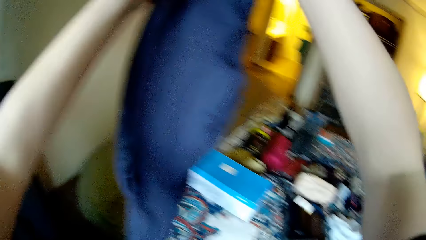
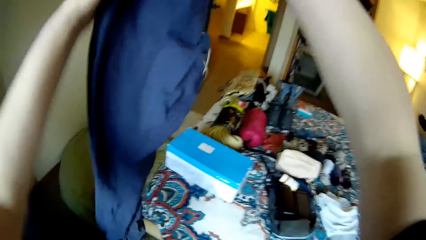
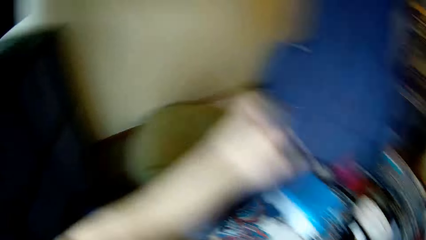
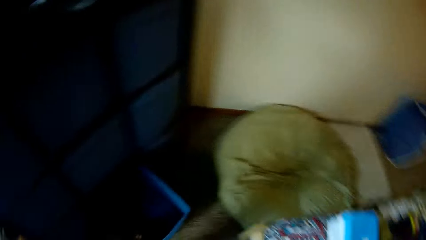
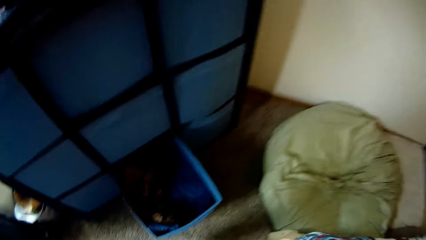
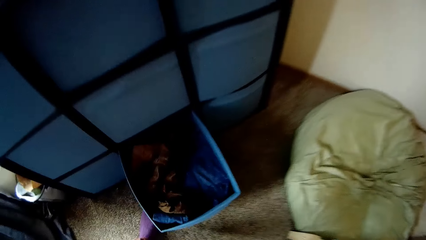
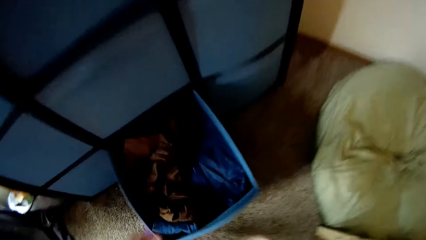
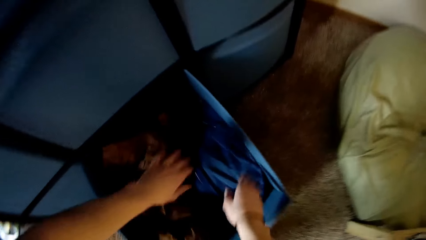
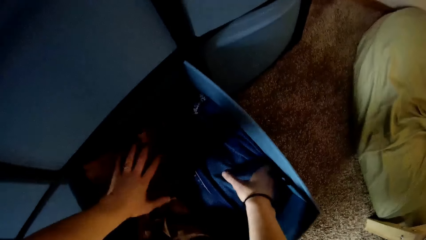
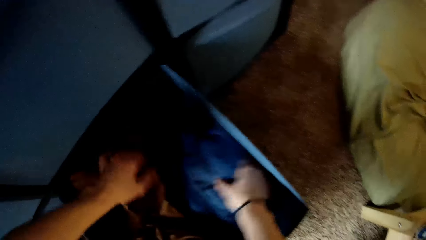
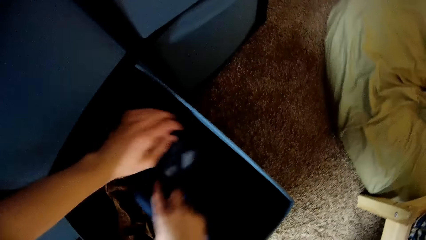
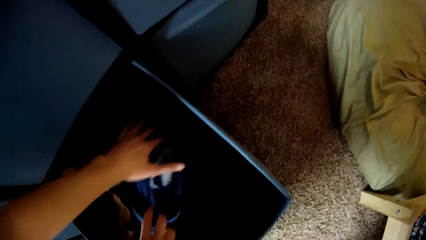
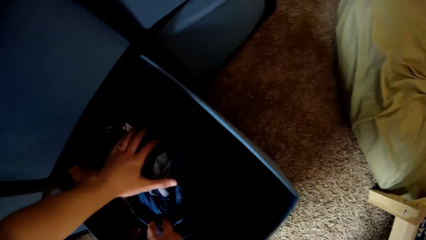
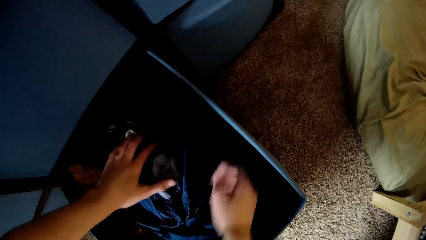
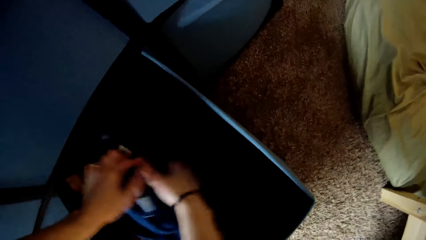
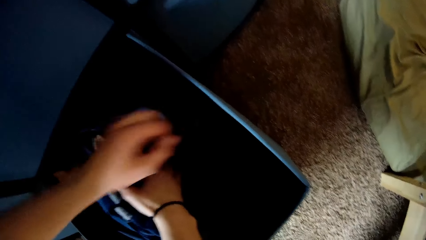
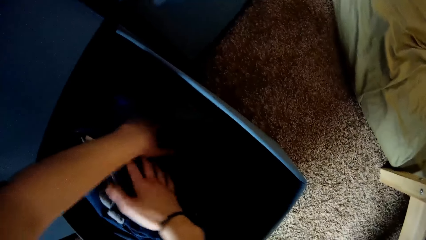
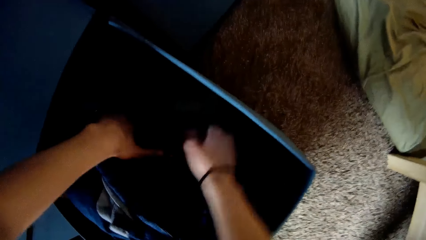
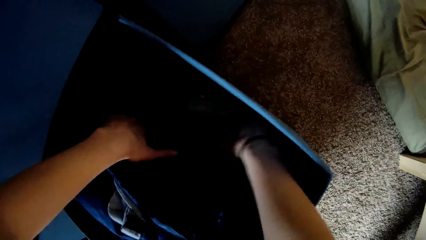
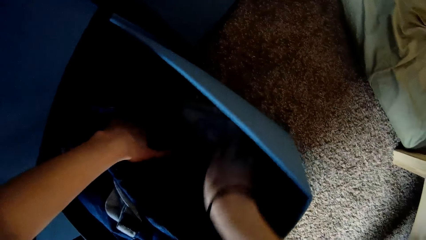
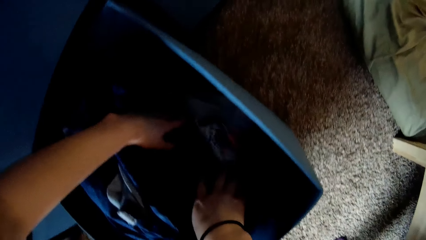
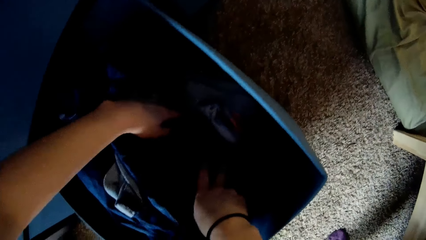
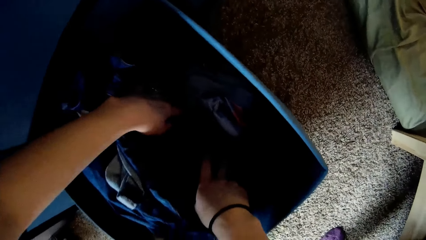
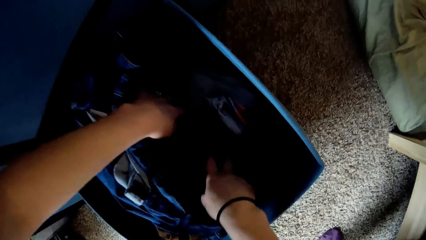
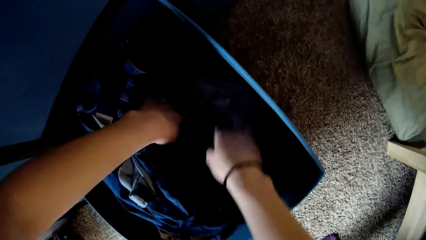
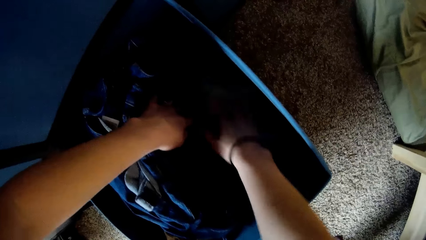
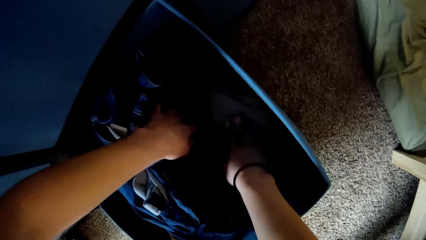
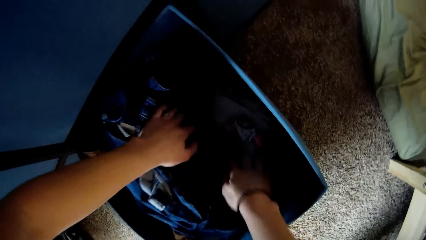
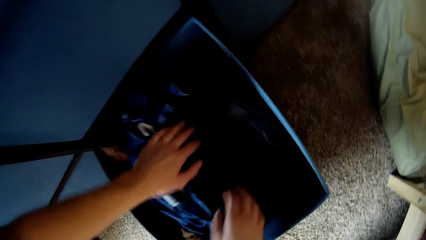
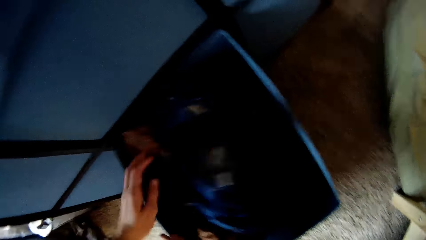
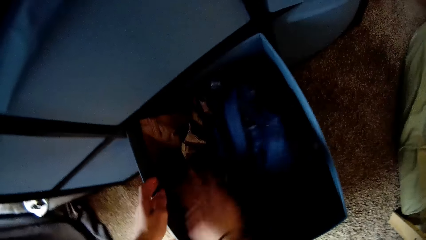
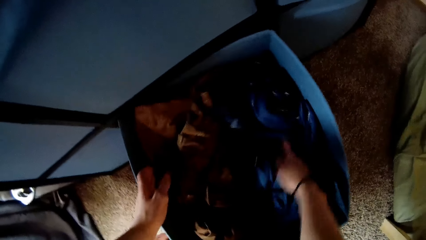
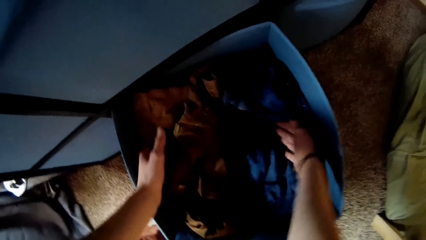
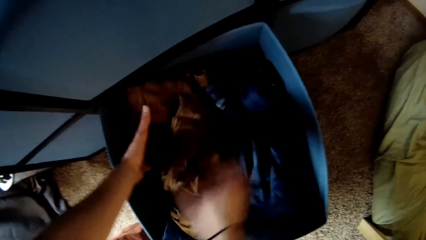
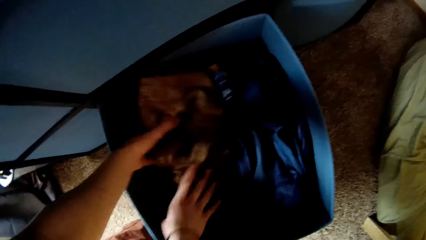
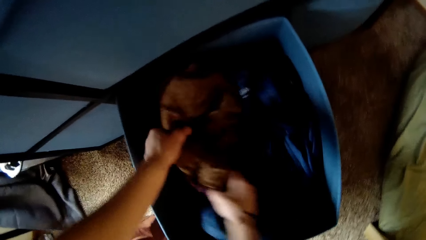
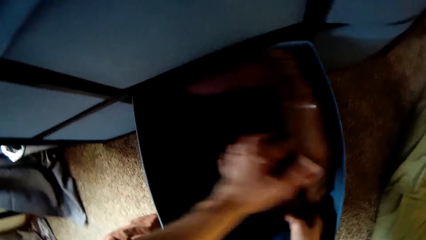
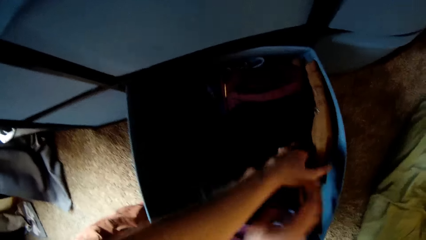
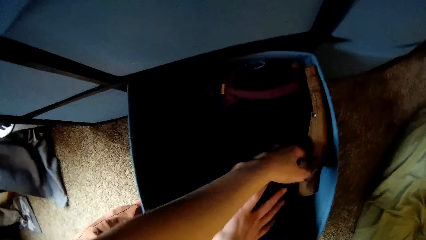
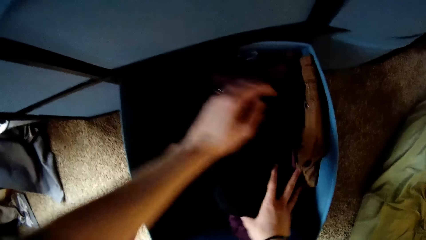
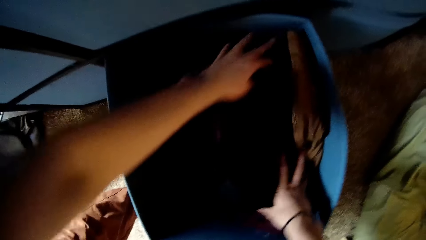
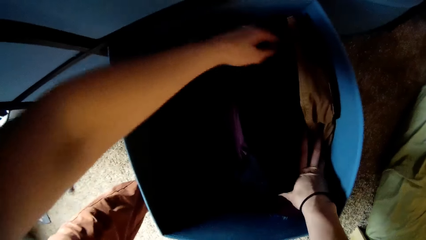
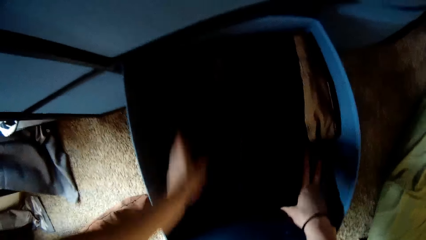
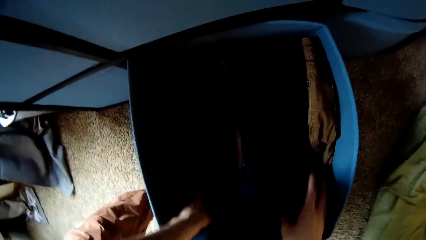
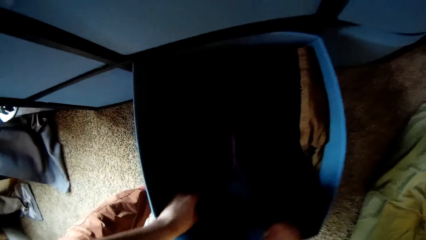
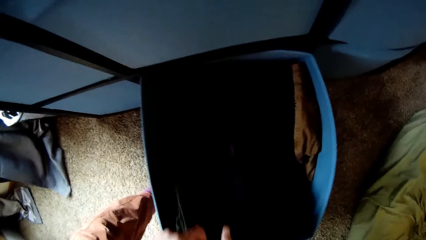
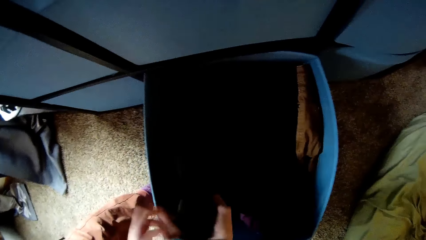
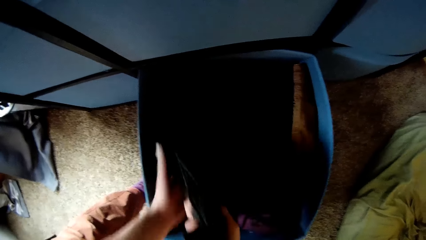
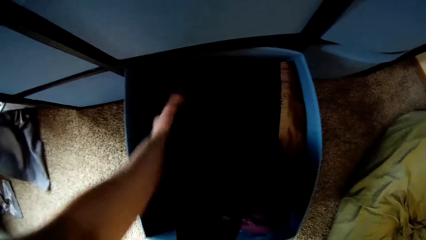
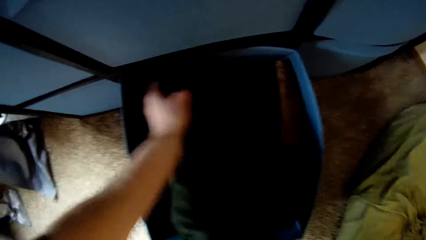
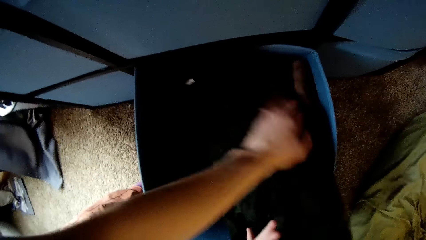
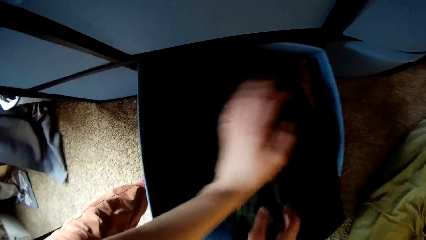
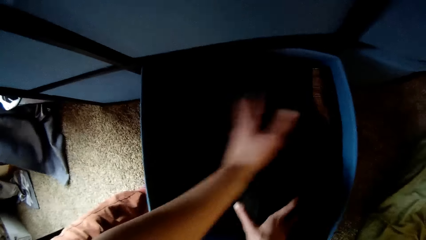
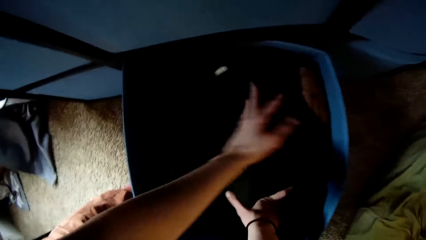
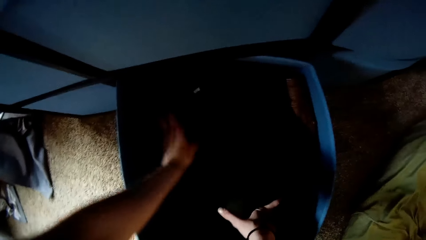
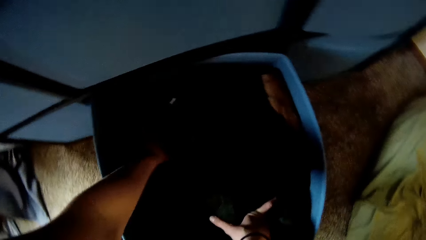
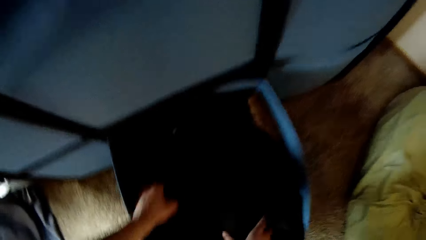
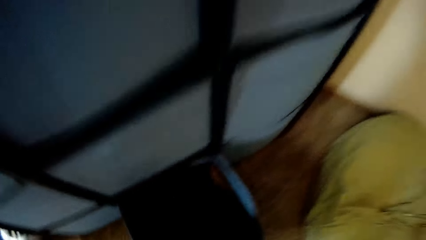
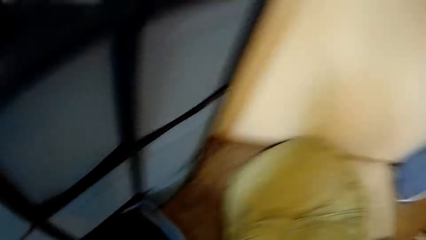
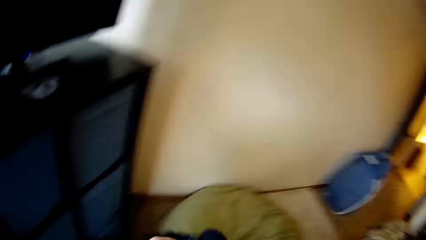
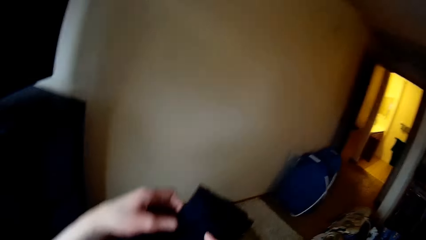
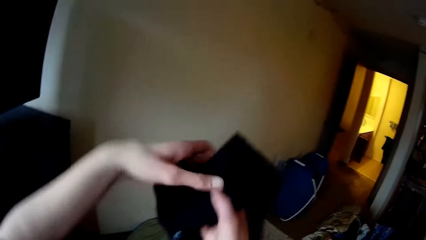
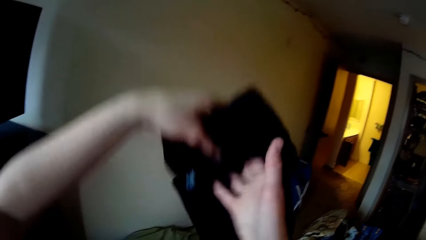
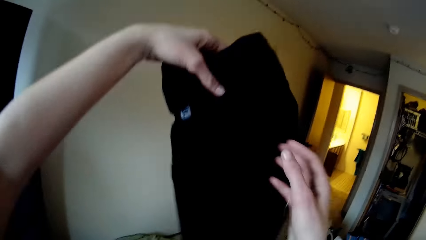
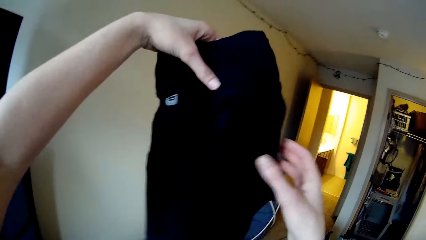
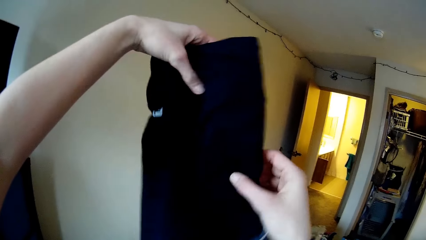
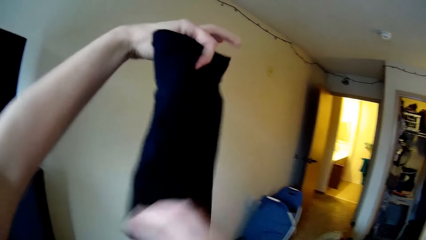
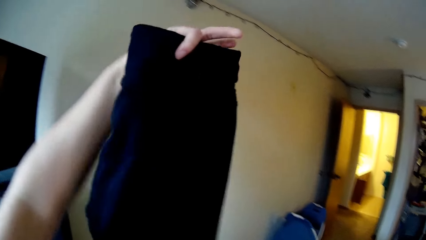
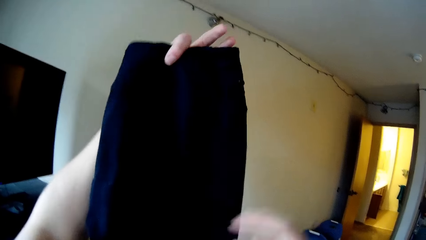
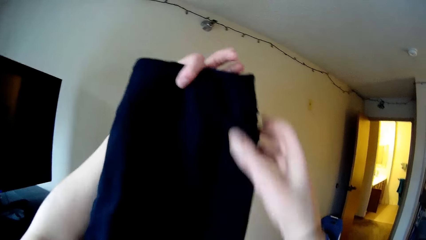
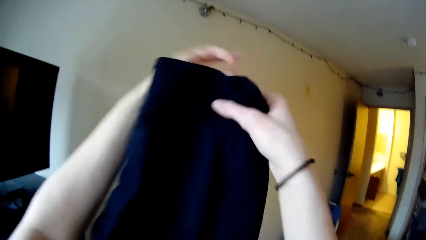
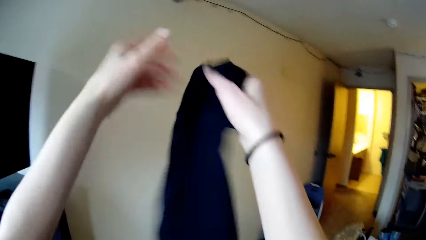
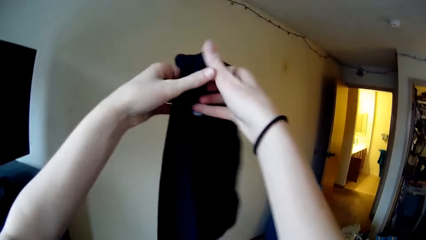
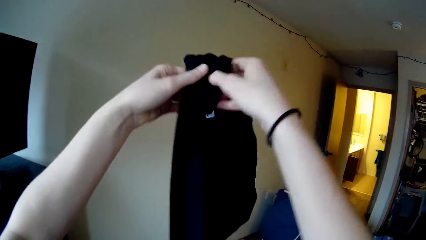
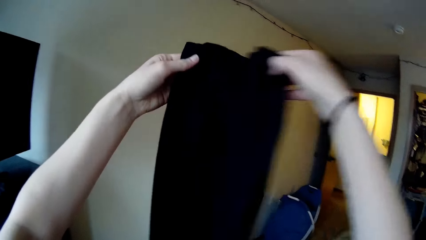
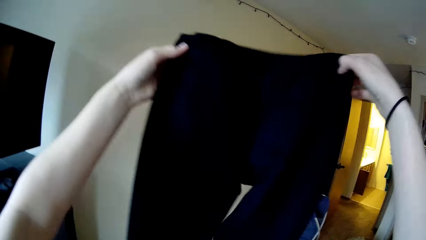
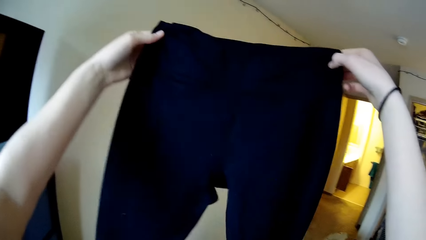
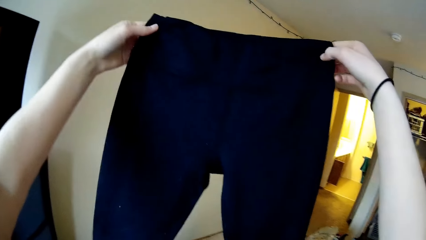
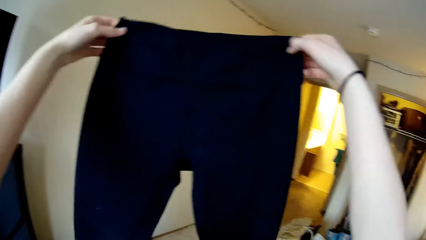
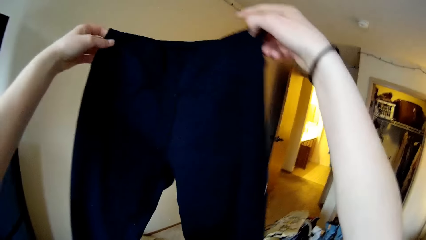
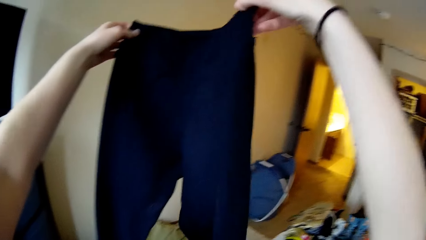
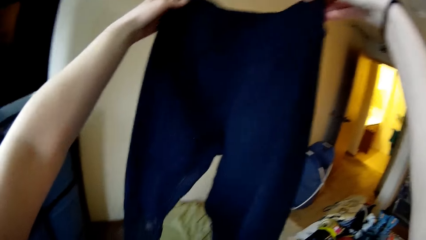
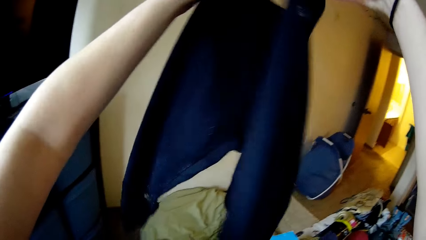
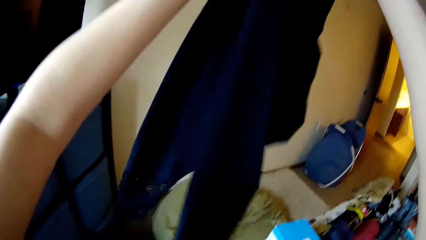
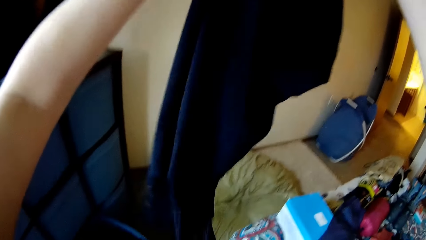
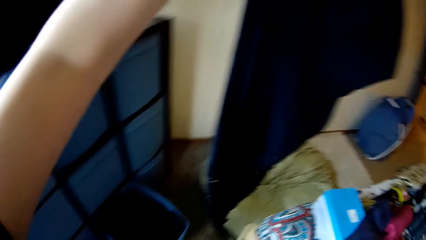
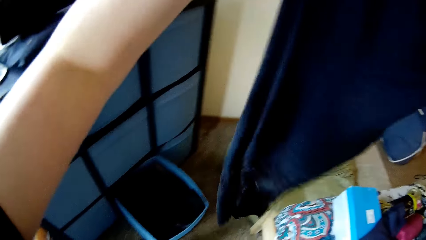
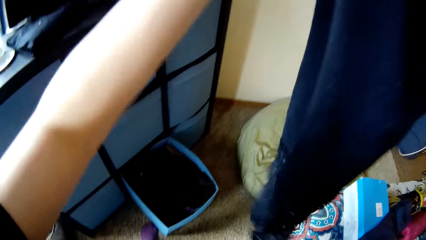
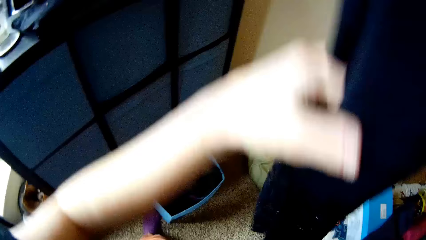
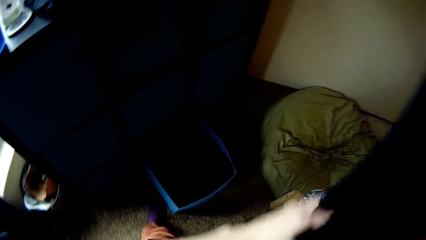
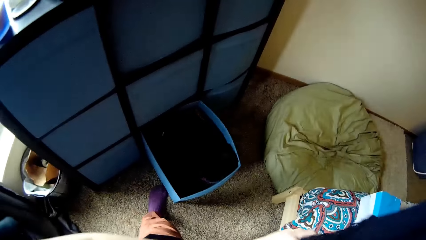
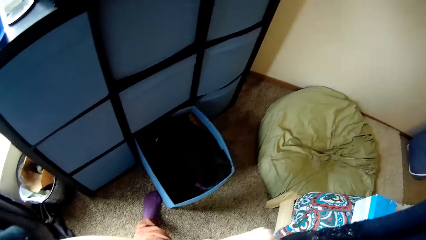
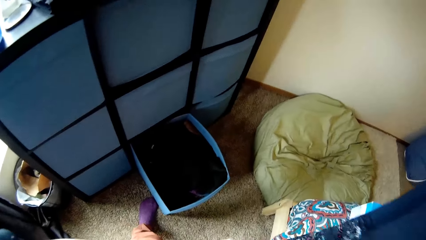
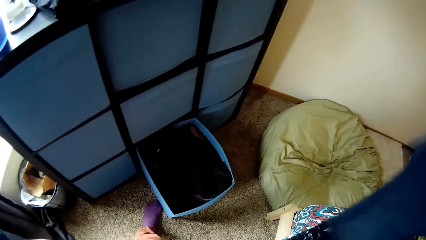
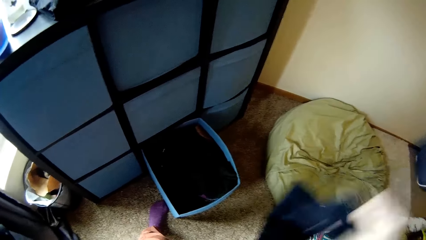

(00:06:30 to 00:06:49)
The camera wearer folds a trouser. They adjust the cloth in the drawer. They touch clothes. They remove another cloth from the drawer. They raise the trousers up. They turn the trouser. They stretch the trouser. They fold the trouser.
